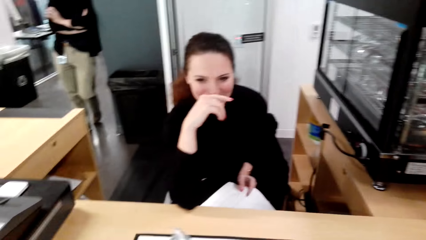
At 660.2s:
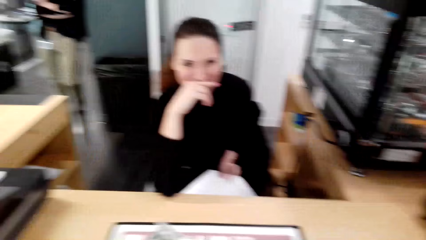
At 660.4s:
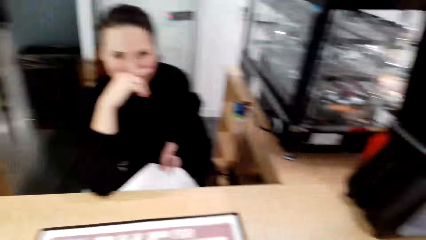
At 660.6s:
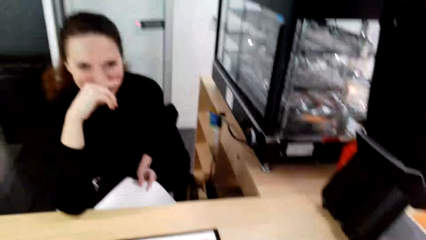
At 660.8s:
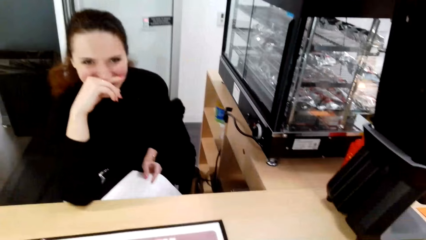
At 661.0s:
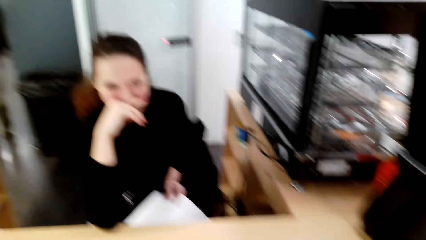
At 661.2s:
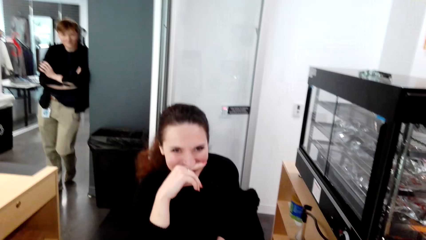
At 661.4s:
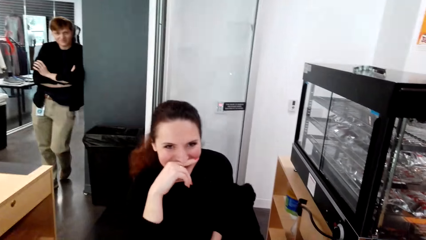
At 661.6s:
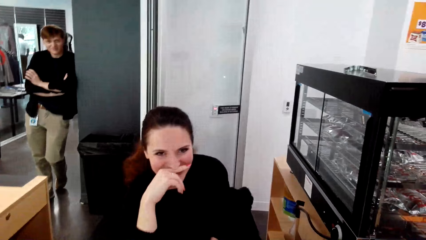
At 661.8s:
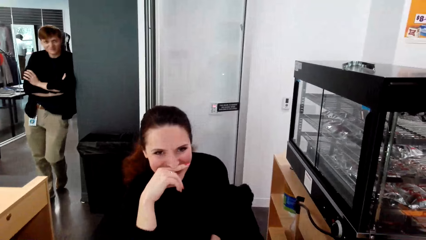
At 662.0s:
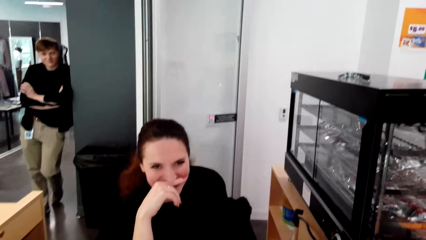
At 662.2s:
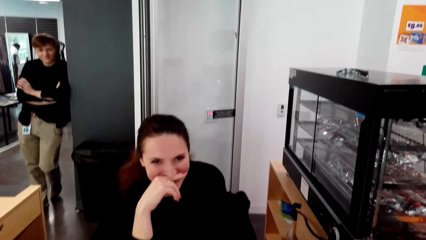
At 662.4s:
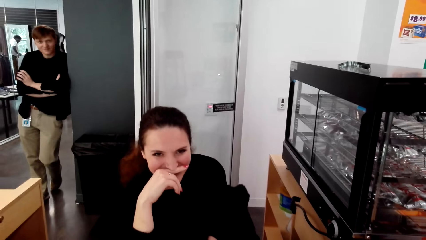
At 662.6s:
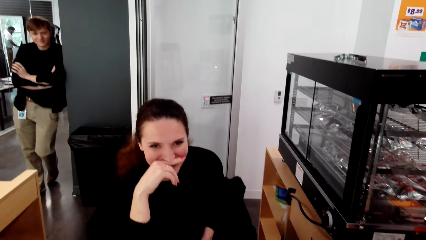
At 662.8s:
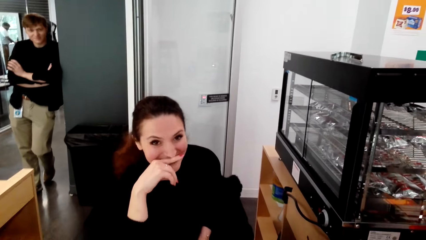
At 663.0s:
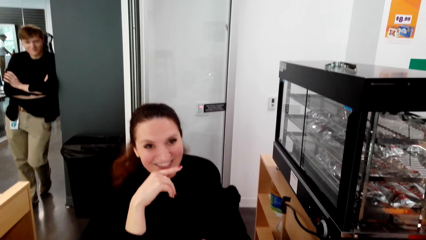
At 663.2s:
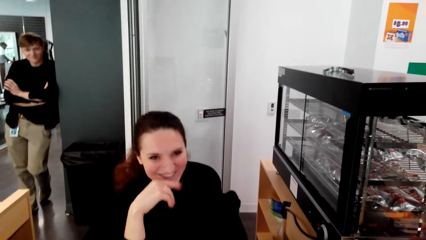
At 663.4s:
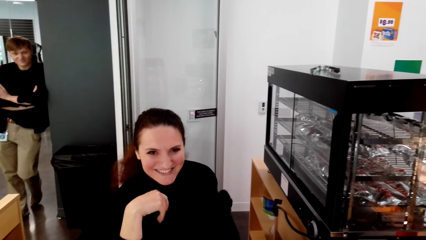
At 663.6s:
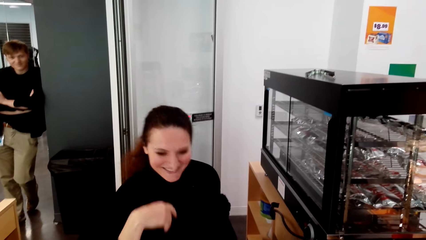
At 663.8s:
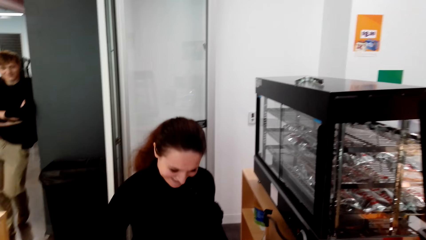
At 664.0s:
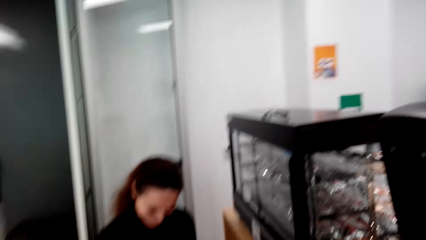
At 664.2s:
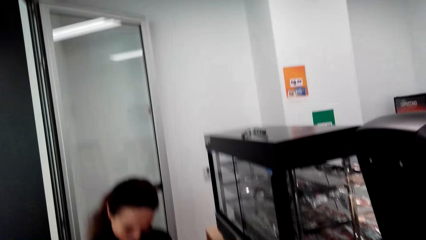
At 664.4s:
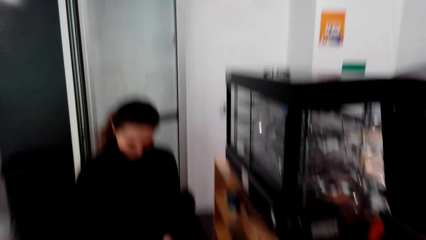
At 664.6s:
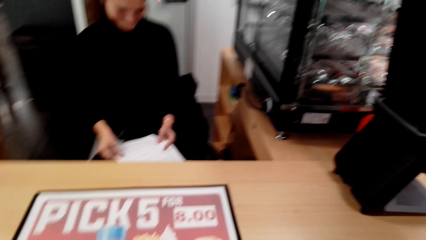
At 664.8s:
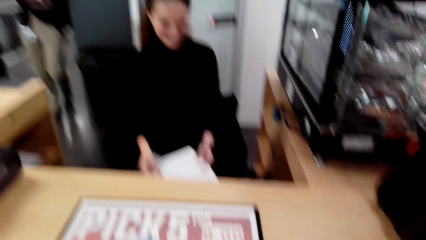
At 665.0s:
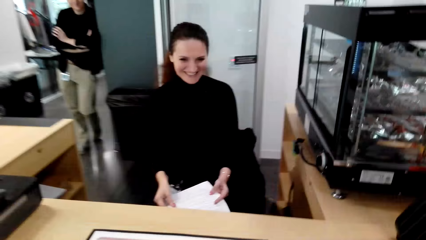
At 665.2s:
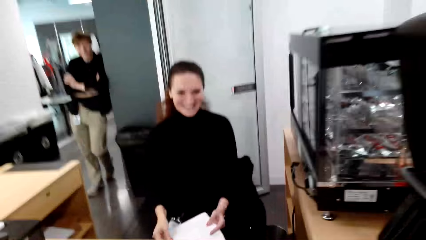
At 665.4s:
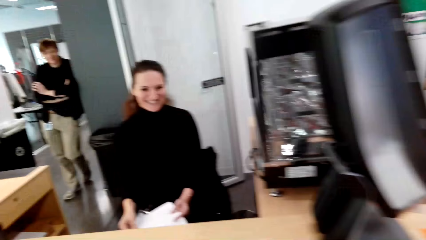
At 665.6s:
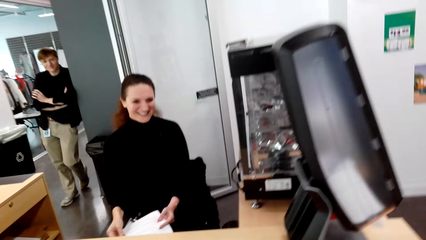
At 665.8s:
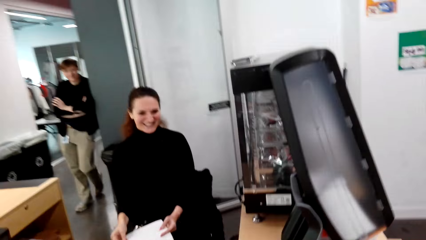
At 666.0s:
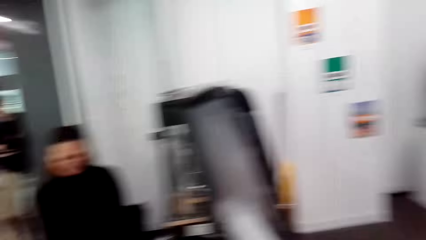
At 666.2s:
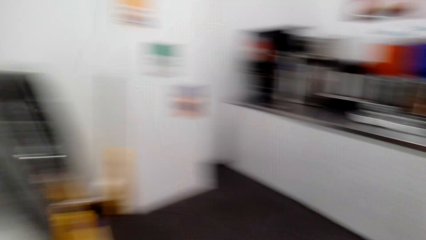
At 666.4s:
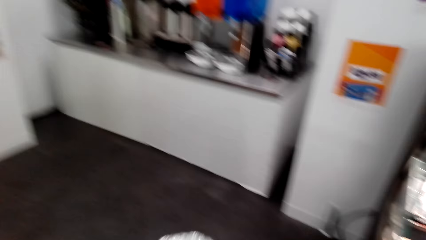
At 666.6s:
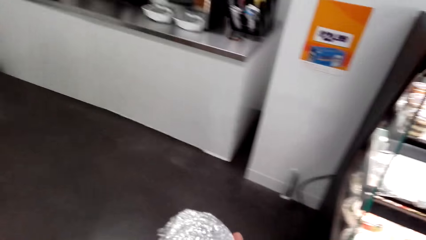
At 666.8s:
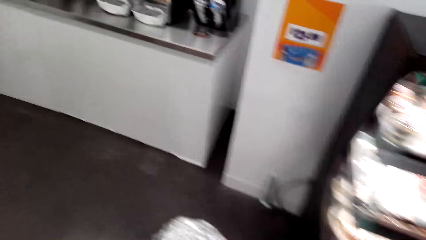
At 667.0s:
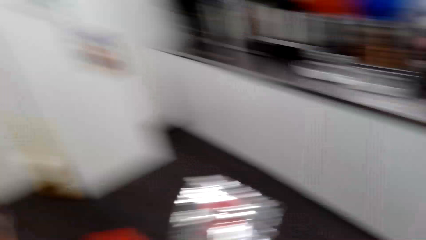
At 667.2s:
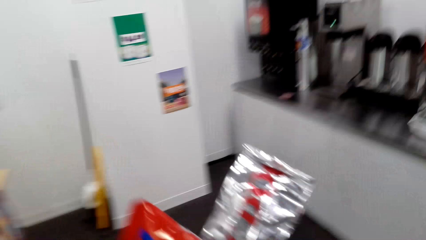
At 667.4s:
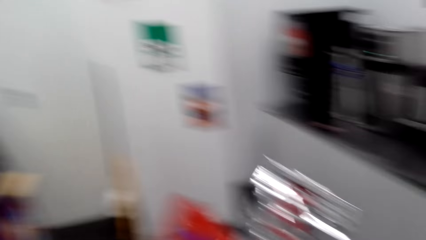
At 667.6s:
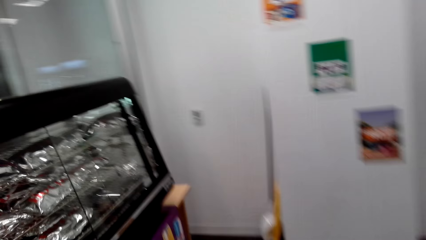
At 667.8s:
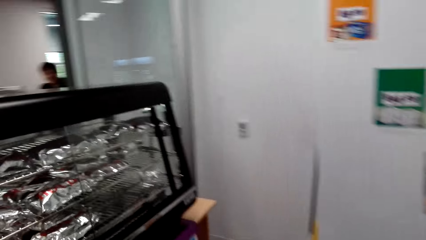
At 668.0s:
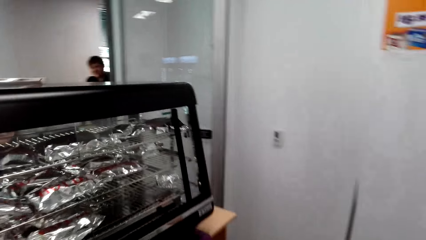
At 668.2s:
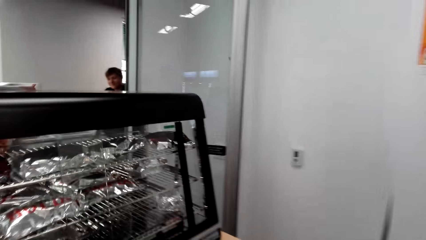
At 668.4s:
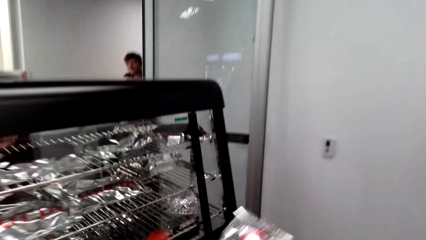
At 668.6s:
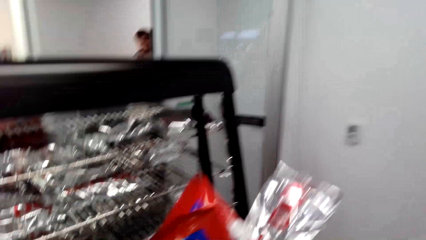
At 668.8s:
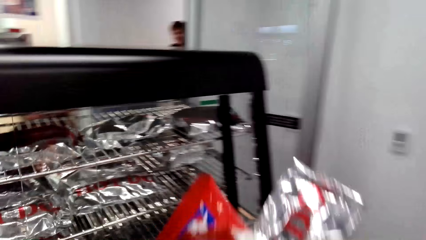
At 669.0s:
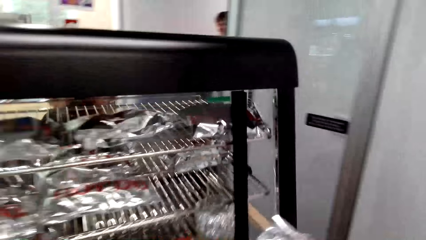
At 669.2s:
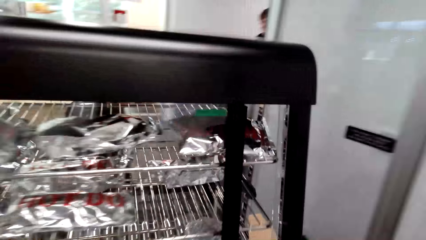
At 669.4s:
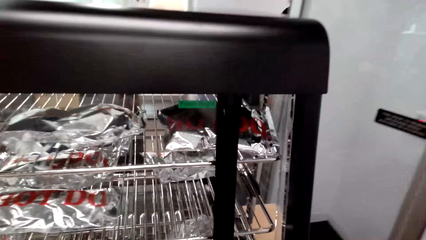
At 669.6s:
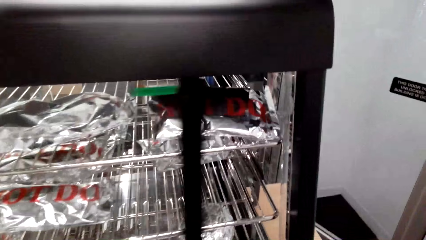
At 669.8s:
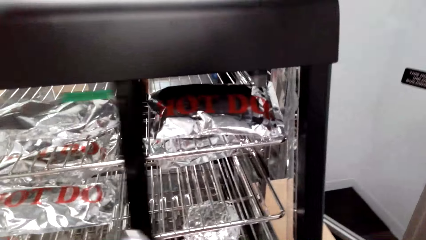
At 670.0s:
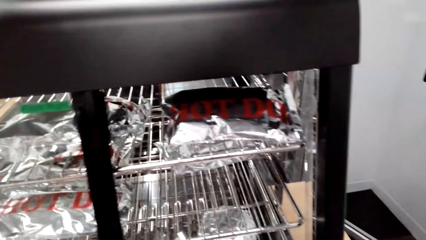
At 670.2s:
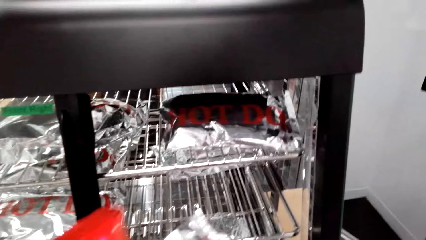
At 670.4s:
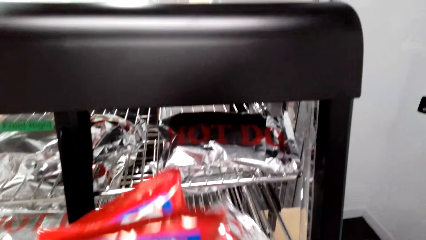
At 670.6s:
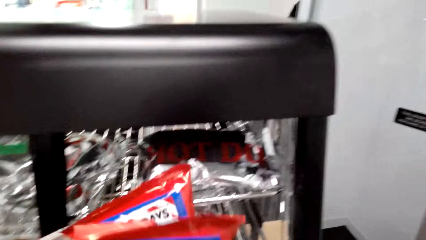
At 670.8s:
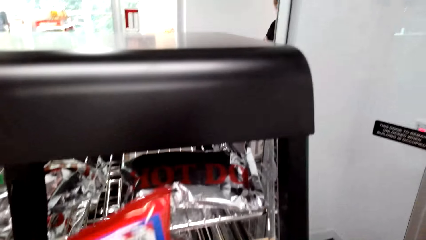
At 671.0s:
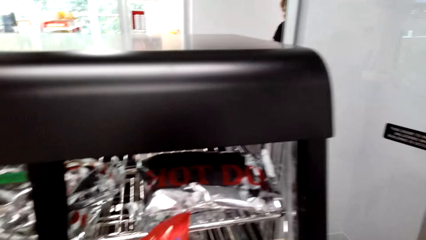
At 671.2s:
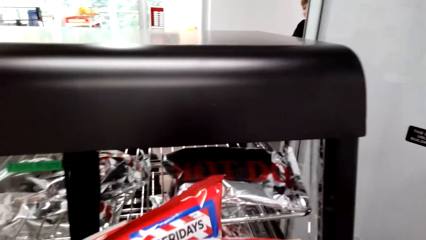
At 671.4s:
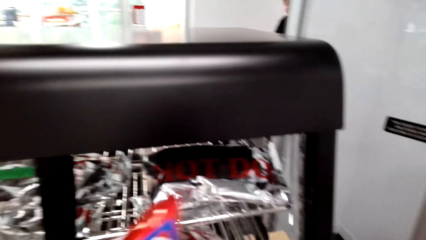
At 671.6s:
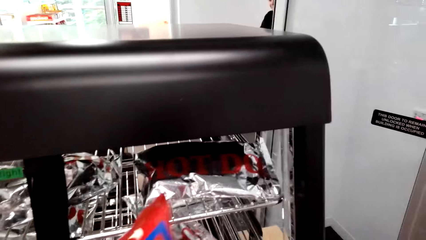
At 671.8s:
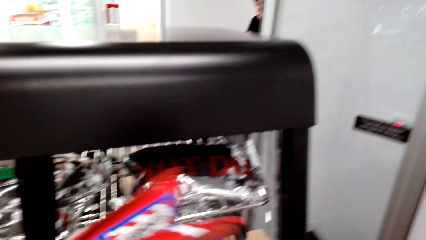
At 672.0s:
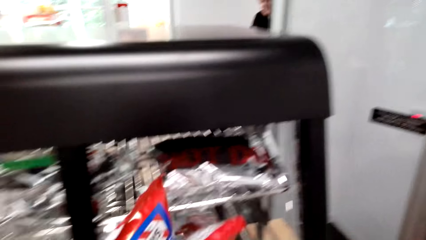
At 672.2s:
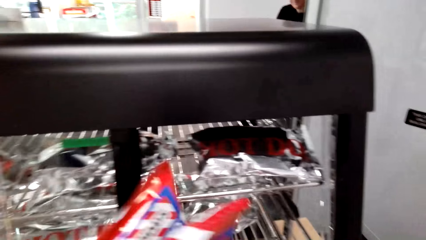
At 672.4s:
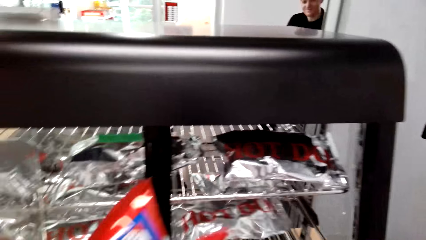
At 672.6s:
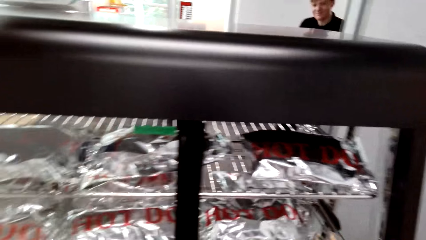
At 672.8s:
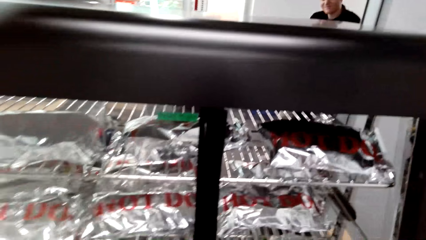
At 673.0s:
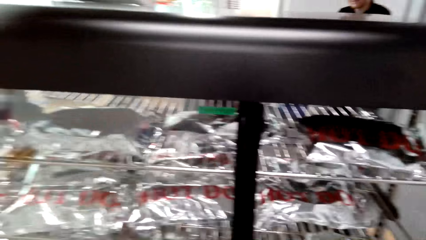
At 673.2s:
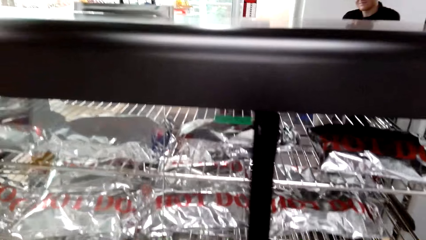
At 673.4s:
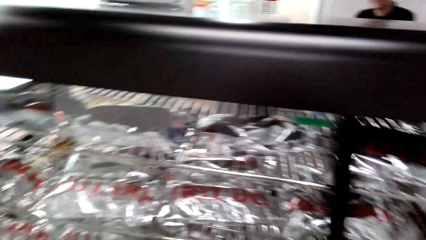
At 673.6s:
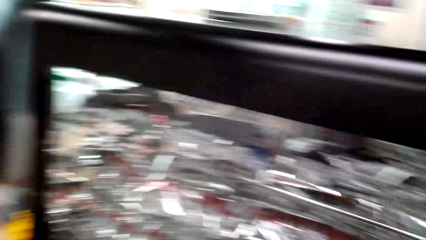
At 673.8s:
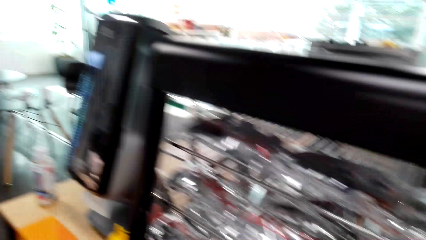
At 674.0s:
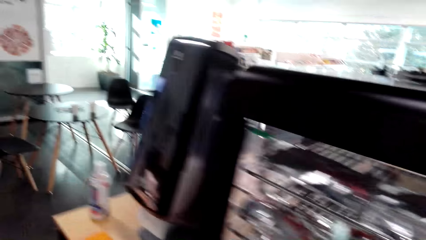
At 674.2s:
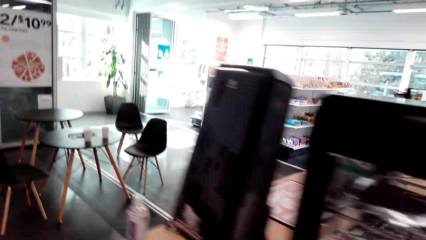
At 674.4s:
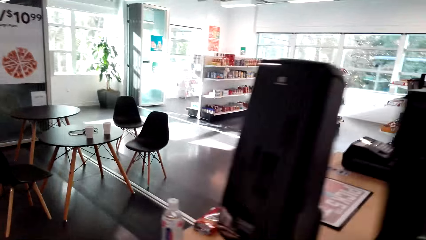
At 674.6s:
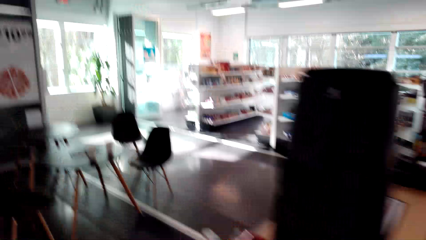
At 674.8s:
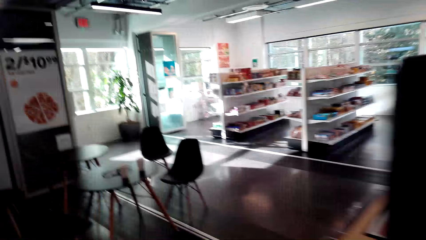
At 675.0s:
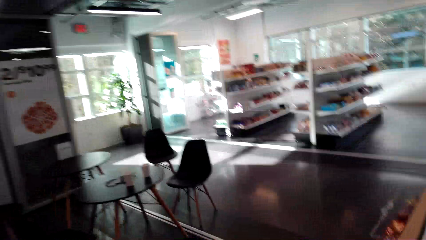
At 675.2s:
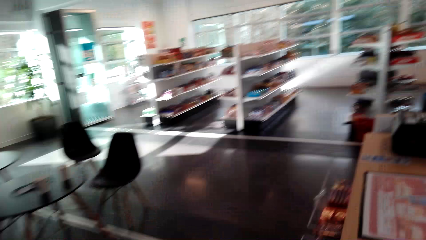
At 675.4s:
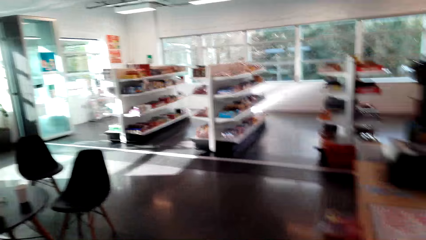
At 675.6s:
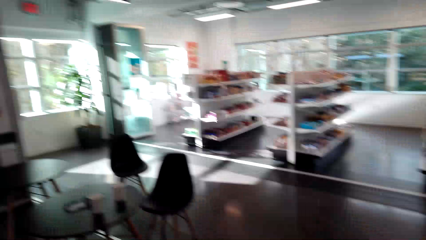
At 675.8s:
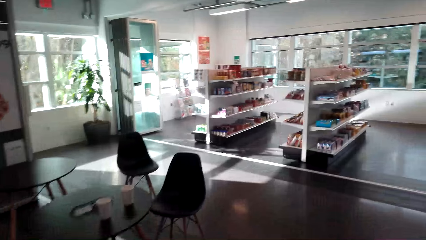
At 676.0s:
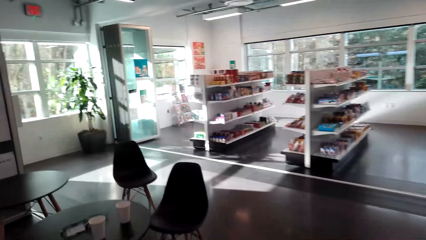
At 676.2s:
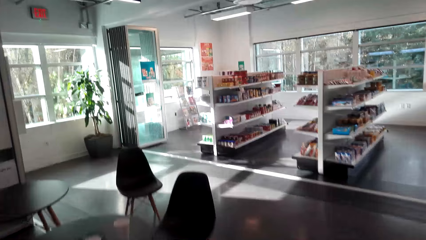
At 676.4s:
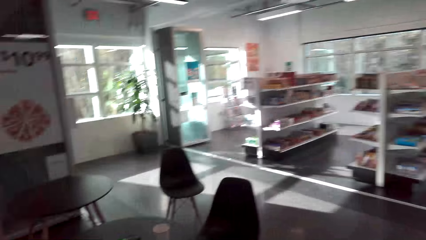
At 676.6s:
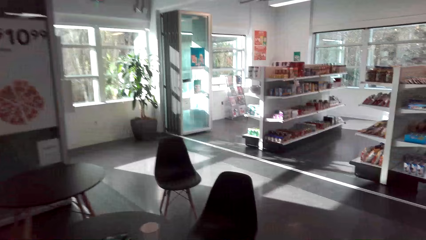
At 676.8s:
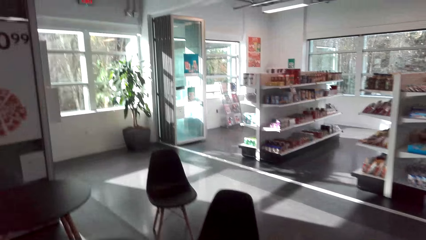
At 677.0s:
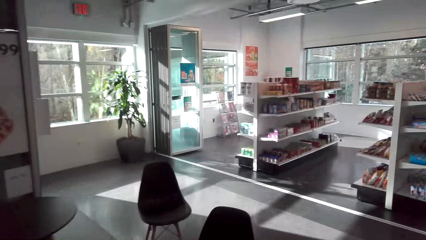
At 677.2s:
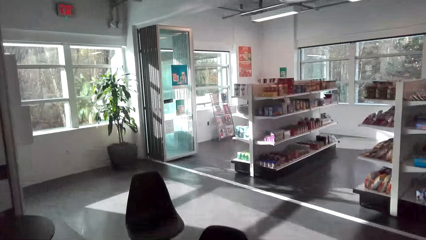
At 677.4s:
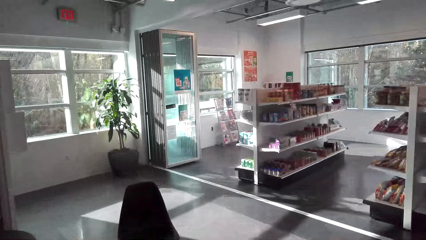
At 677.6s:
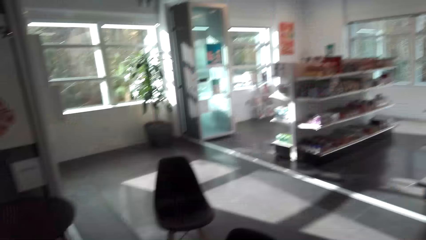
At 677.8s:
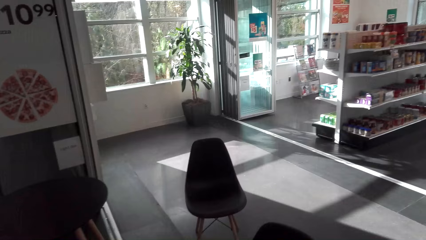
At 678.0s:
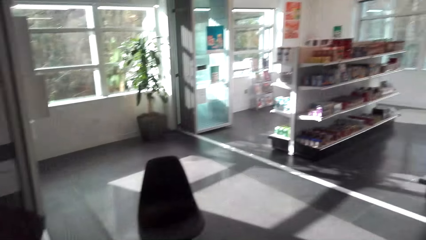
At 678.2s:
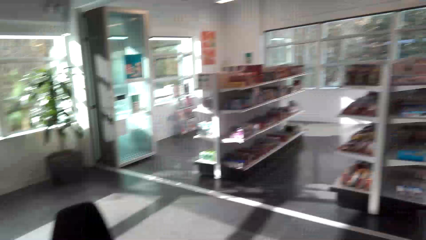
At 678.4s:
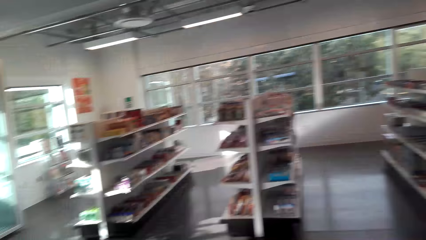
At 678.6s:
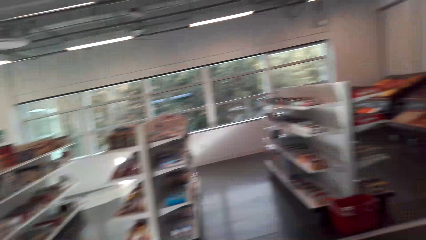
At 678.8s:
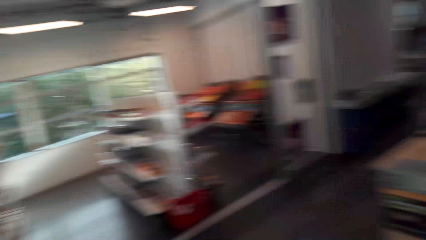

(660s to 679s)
A person stands across the store. The camera wearer returns something in the grill. They close the grill. They walk across the store in a mall. They converse with a woman.
